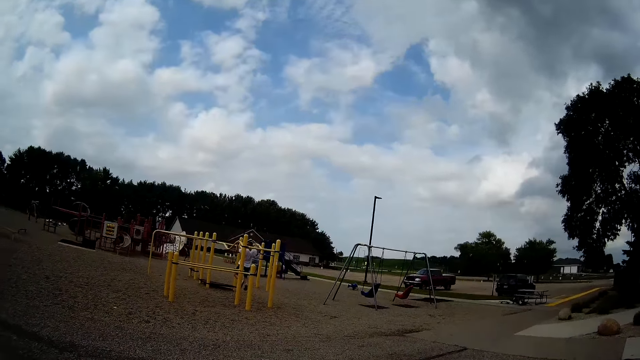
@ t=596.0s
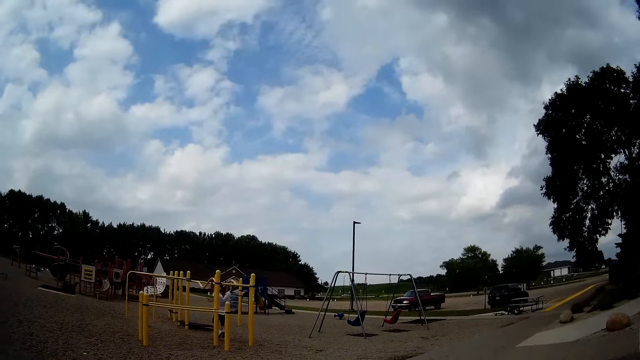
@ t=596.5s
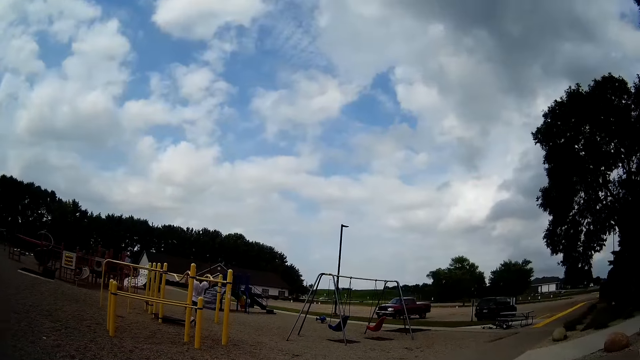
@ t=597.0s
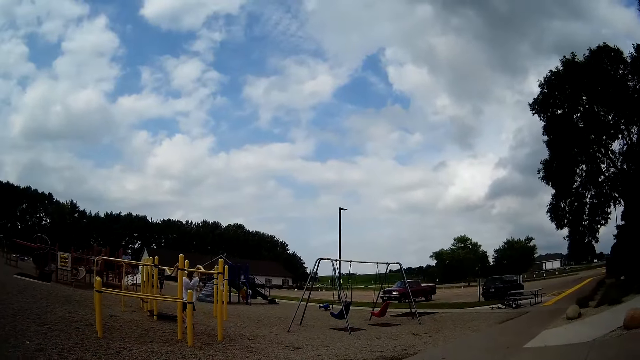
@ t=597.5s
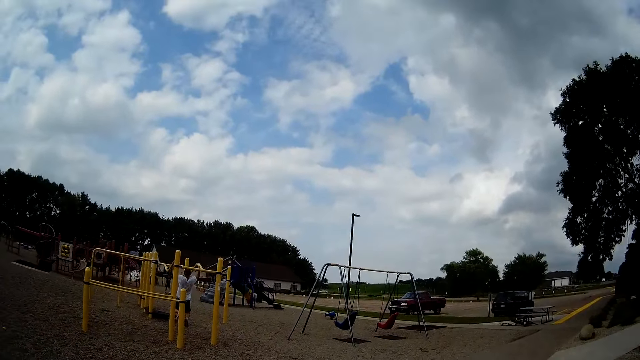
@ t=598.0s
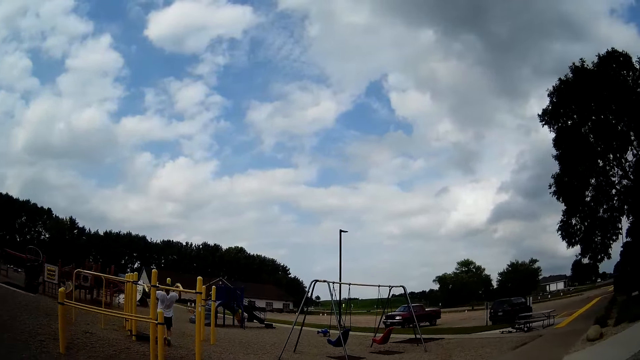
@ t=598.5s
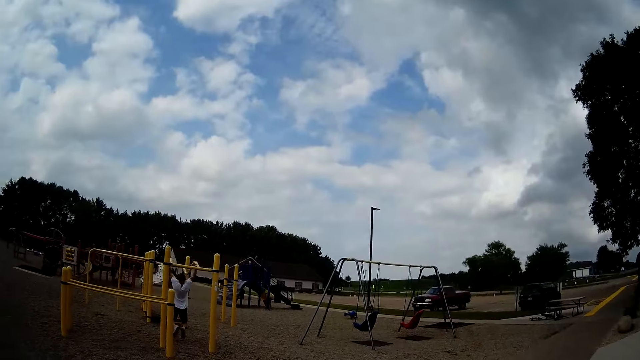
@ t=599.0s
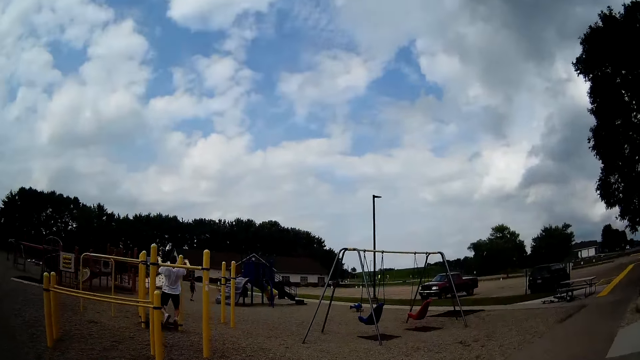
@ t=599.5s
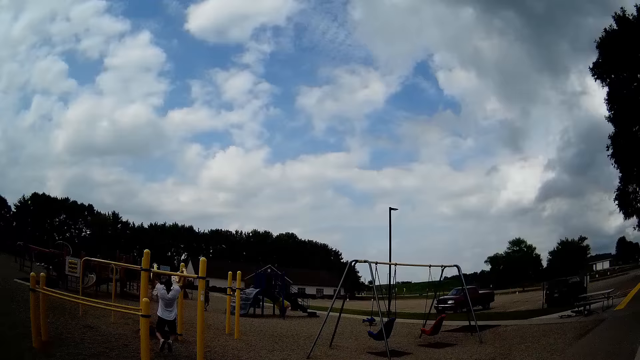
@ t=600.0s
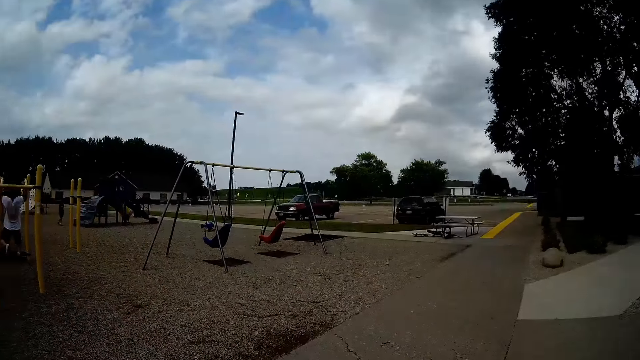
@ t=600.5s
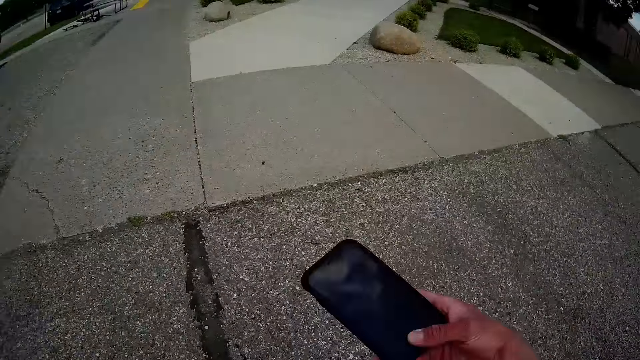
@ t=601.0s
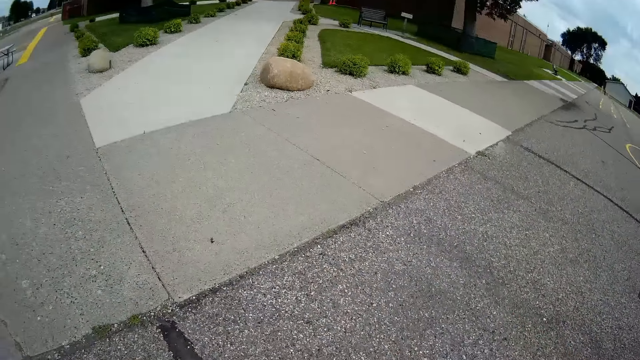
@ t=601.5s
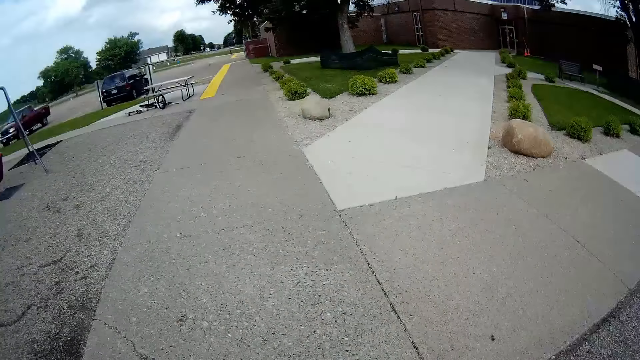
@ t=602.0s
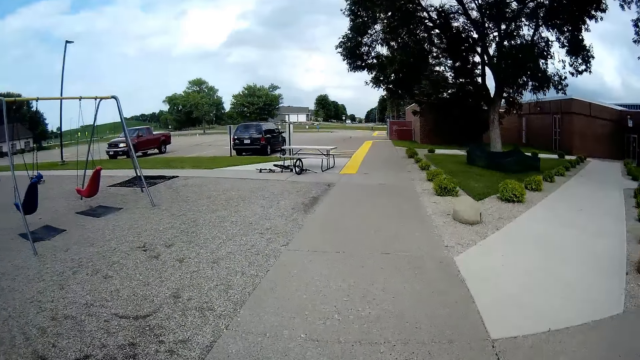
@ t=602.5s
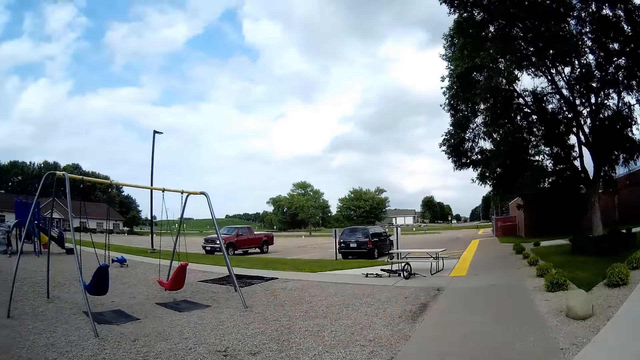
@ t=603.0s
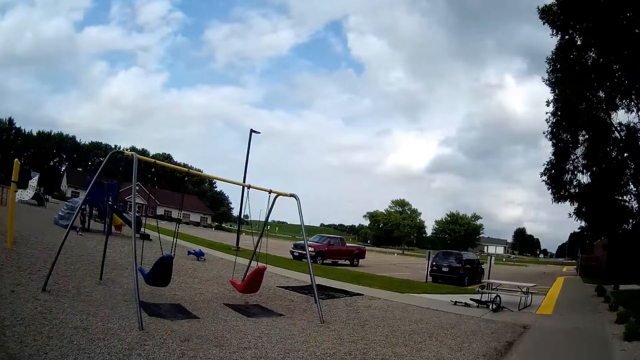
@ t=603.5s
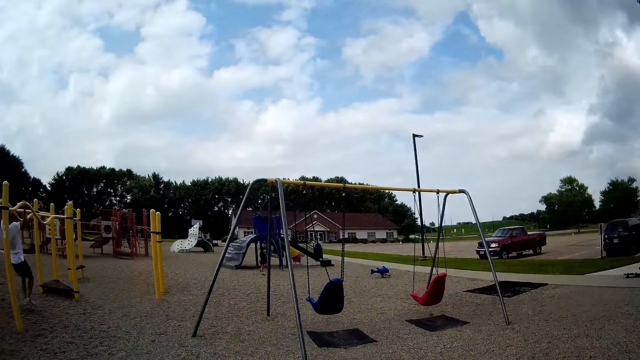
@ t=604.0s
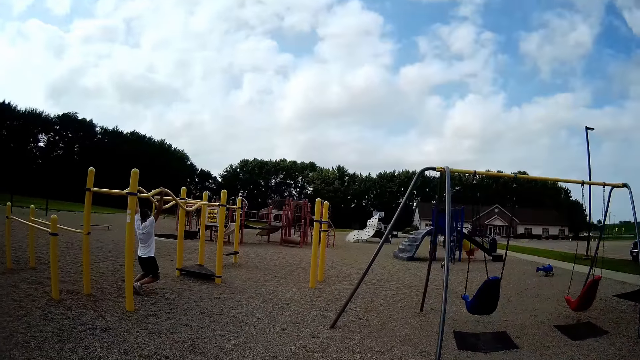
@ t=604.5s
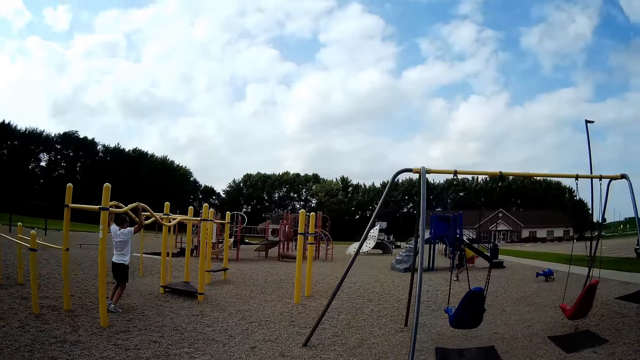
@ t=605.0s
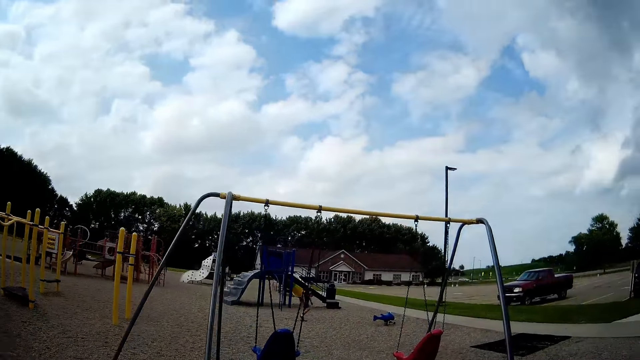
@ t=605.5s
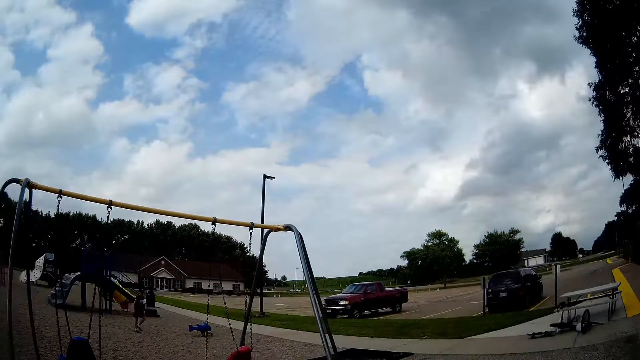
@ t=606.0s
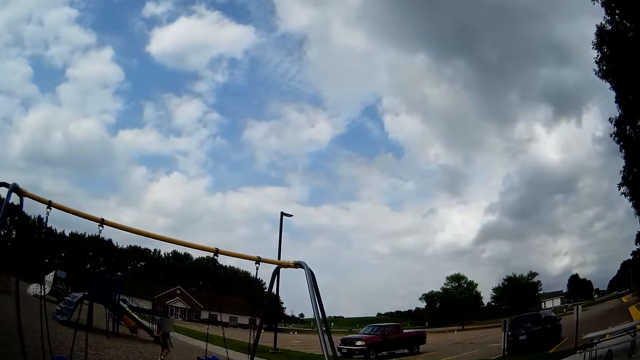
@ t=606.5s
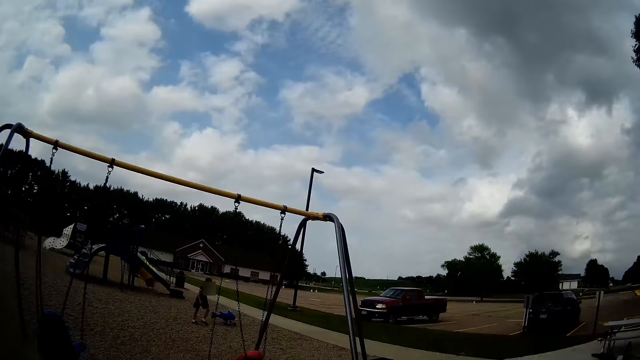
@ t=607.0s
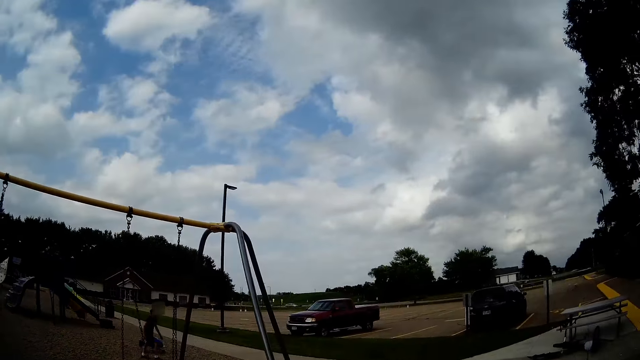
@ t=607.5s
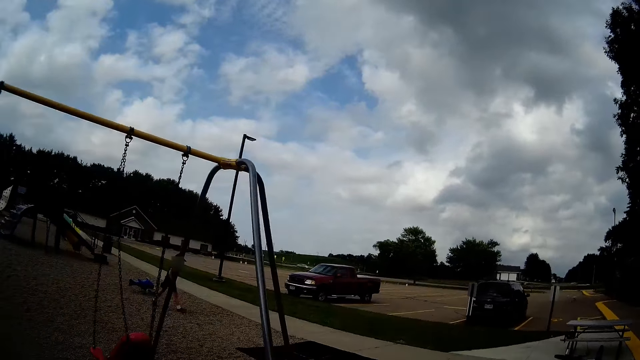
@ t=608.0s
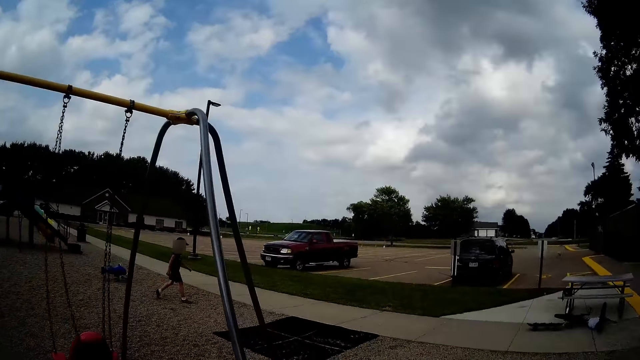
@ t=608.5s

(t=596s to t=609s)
A person walks past another person. The camera wearer takes out a phone from his pocket. He looks at his phone. He puts the phone back in his pocket. The first person walks by. The camera wearer interacts with a man and a boy. The other person does push ups on a metal bar.

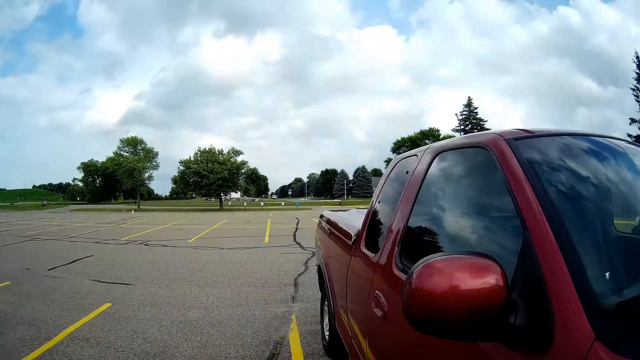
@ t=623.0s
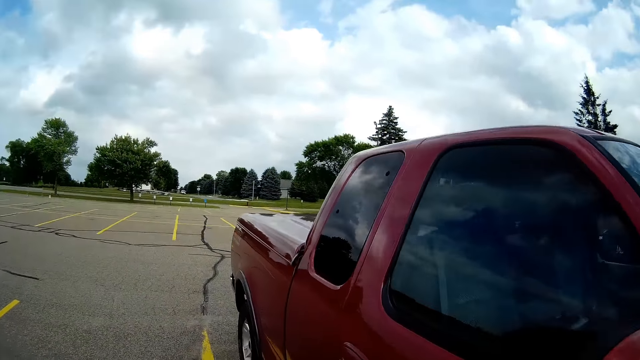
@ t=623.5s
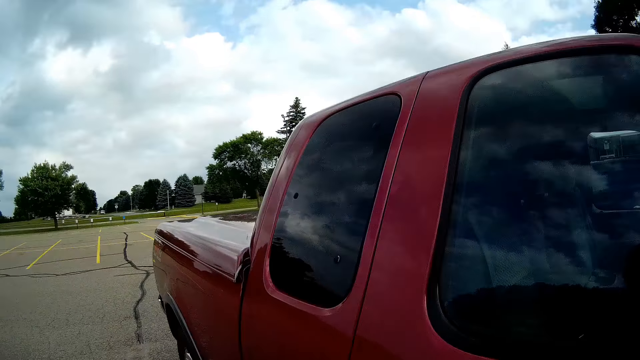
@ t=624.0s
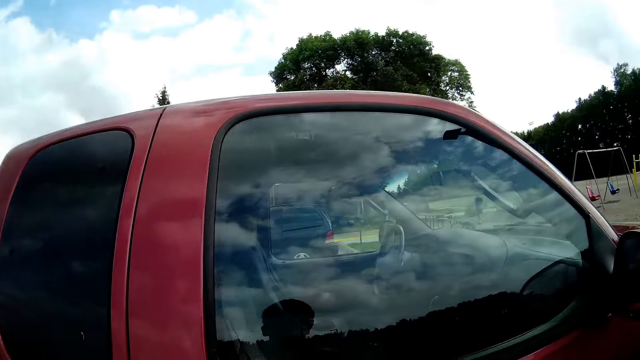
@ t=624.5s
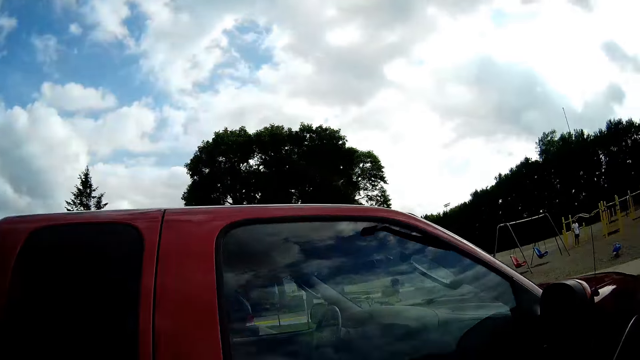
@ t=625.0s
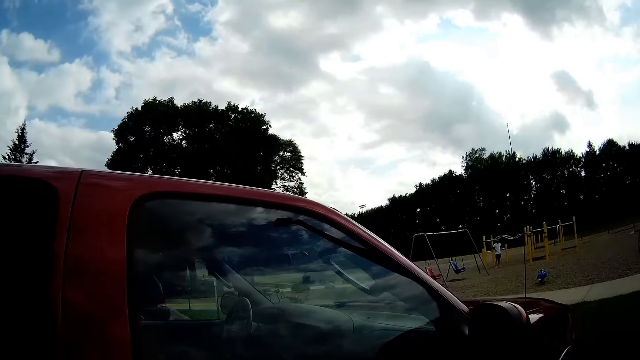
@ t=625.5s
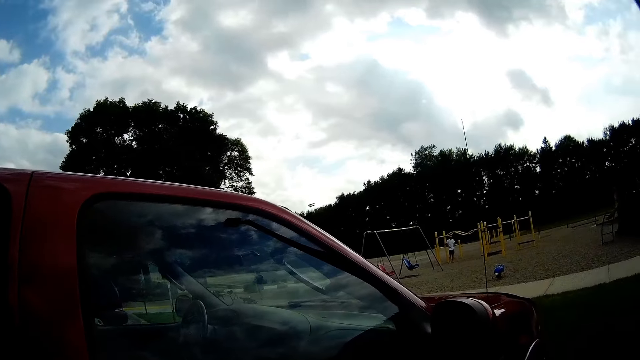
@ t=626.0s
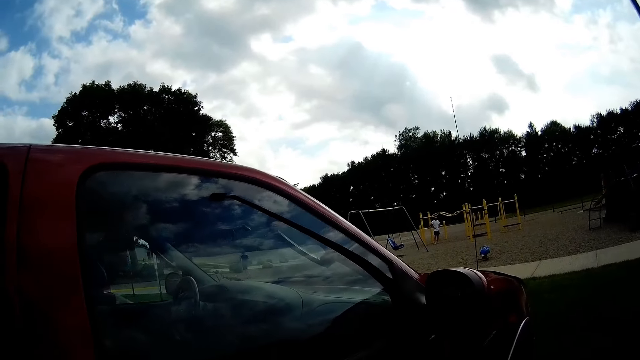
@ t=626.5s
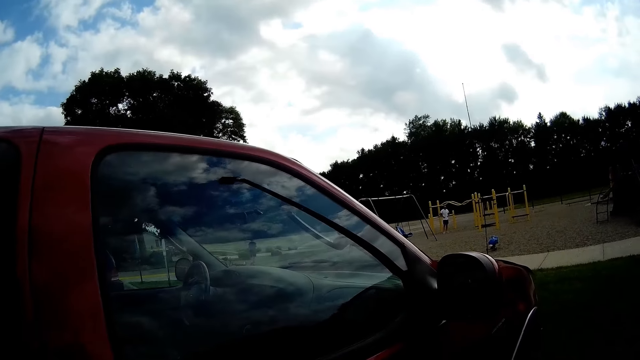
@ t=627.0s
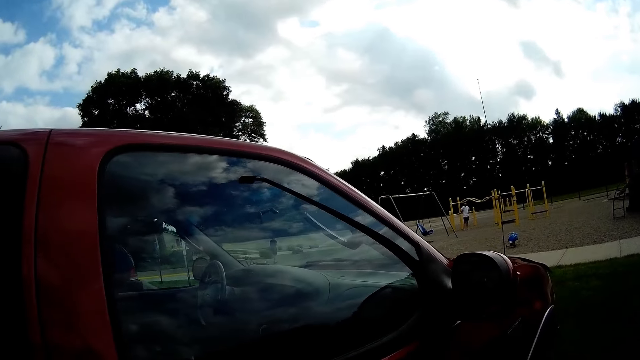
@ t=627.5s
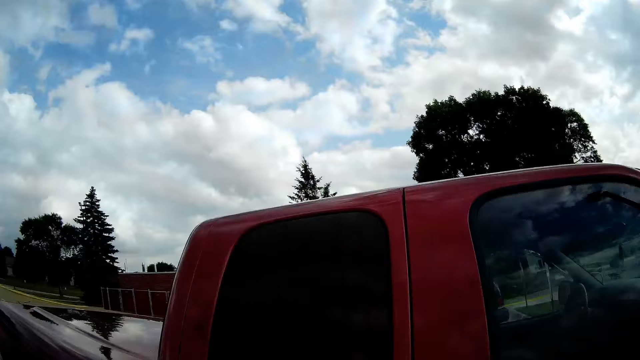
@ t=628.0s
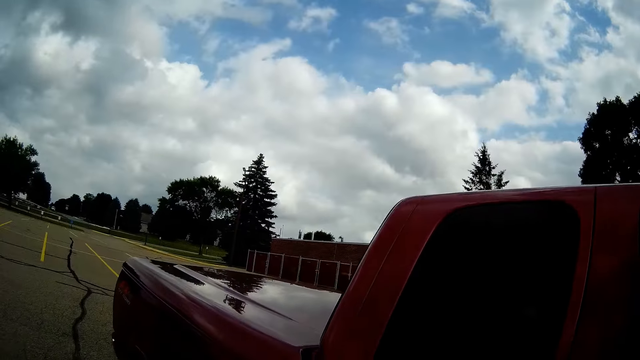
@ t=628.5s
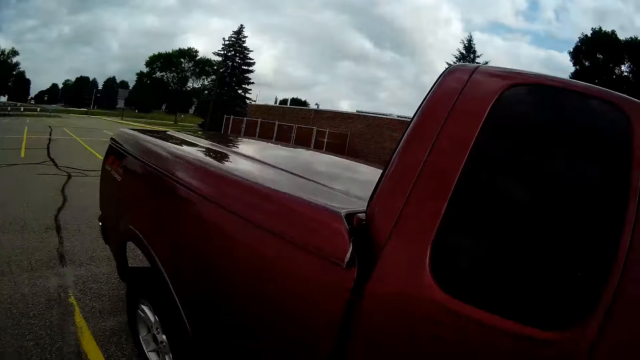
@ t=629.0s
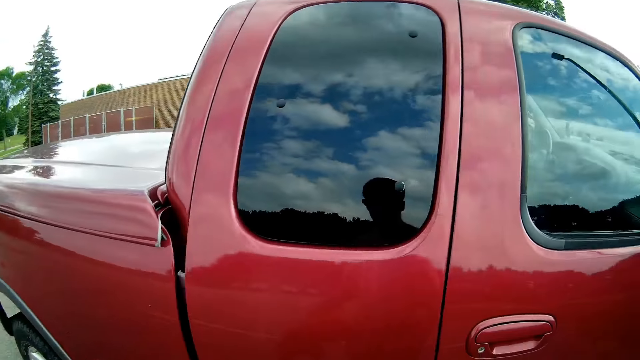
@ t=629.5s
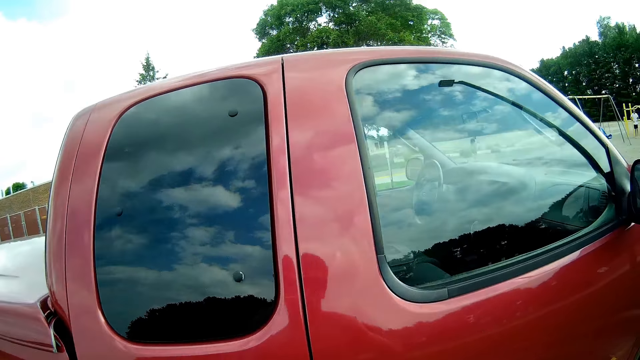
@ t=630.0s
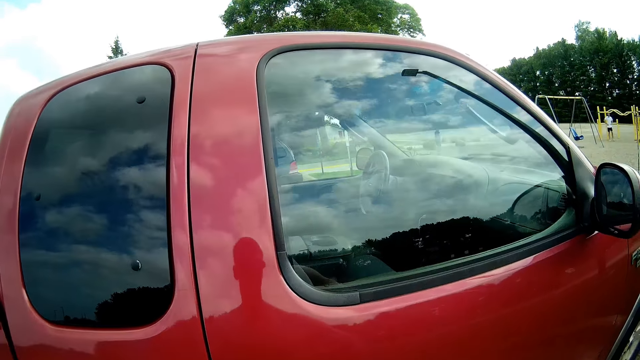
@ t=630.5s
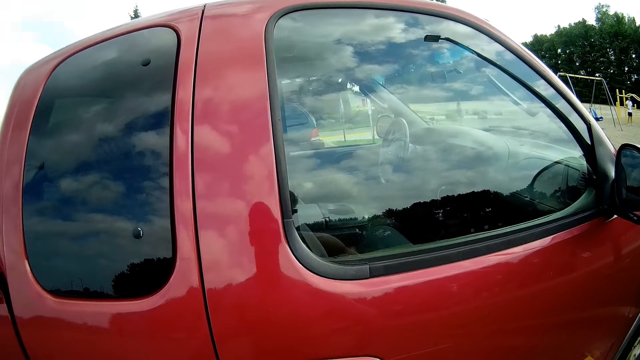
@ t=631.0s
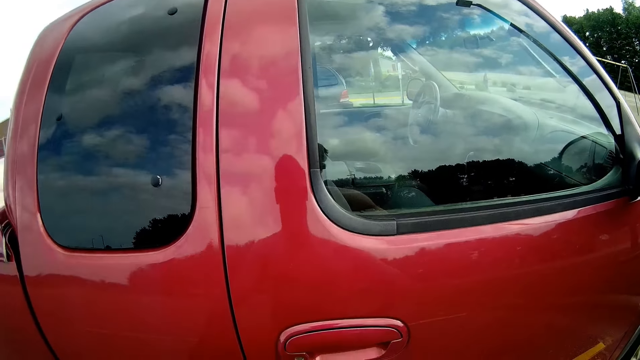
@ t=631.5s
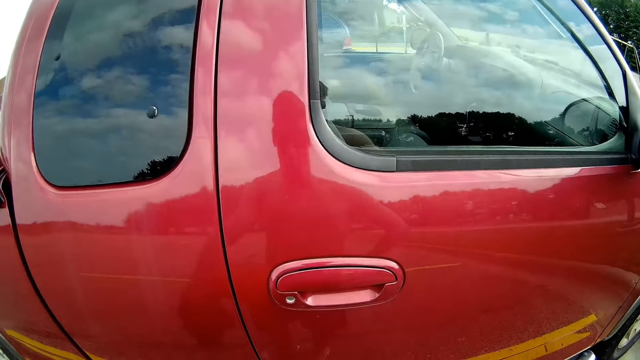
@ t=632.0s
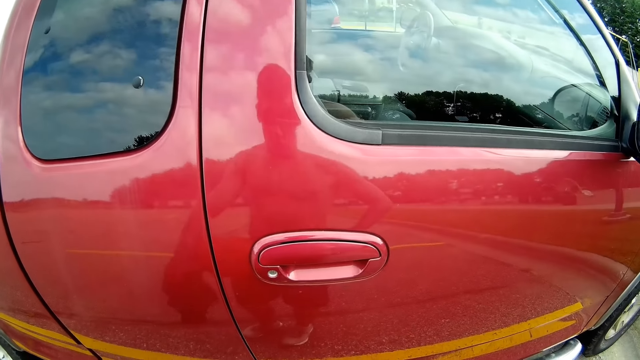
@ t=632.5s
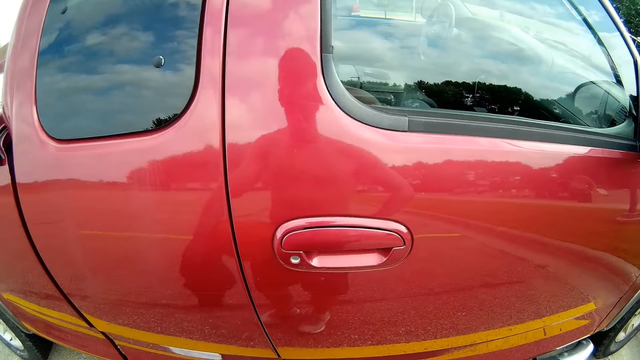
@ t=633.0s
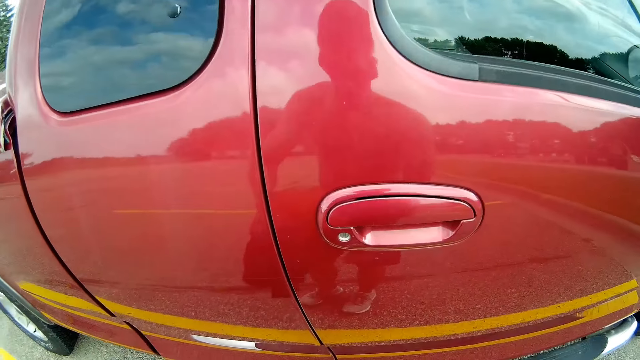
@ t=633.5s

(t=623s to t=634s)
The camera wearer stops by his car. A person stands still. The camera wearer puts the bottle on a truck side step bar.
